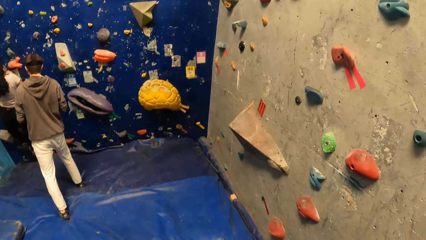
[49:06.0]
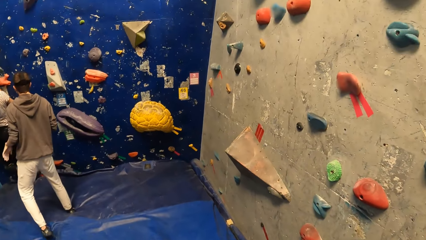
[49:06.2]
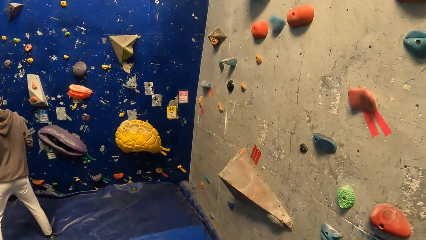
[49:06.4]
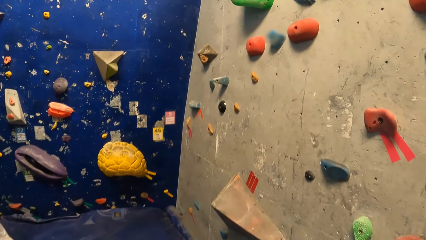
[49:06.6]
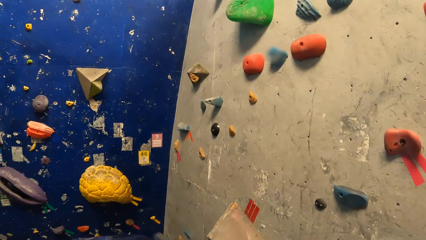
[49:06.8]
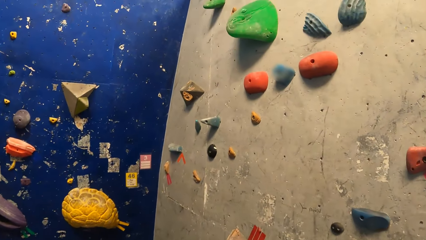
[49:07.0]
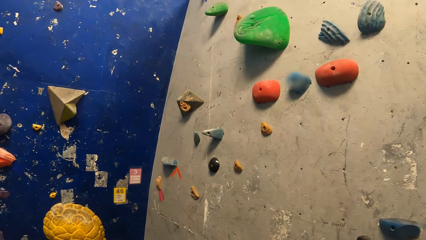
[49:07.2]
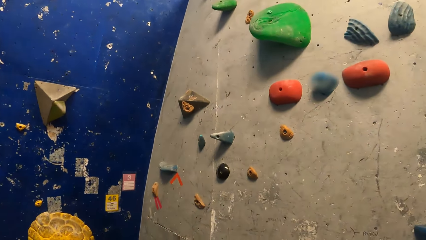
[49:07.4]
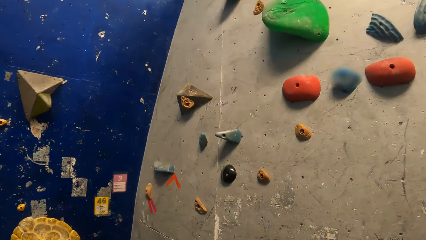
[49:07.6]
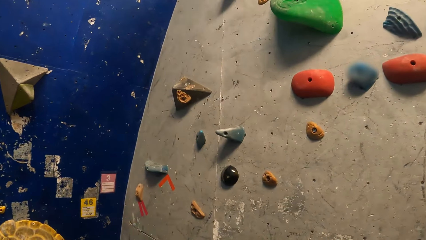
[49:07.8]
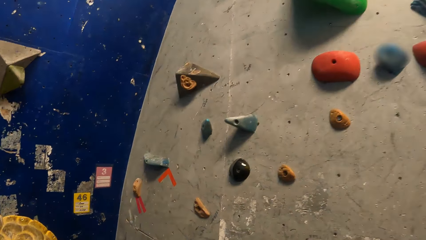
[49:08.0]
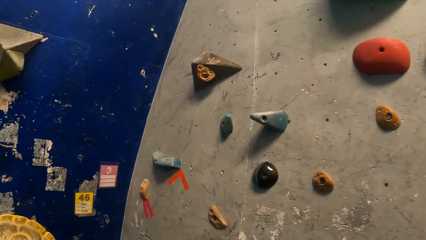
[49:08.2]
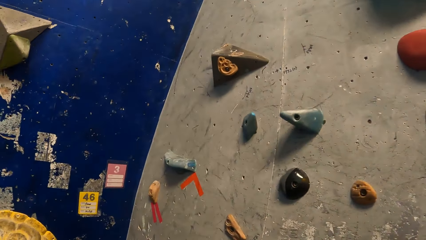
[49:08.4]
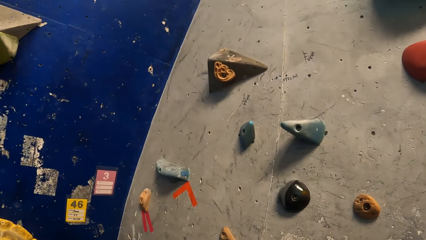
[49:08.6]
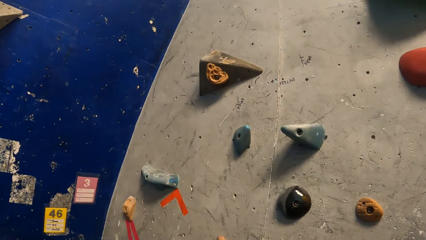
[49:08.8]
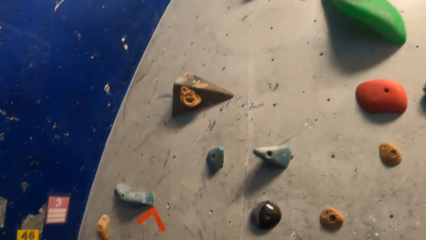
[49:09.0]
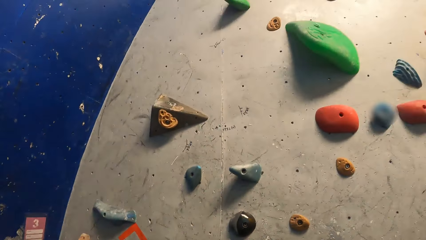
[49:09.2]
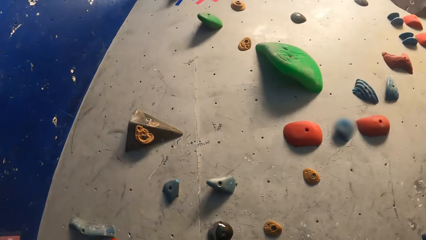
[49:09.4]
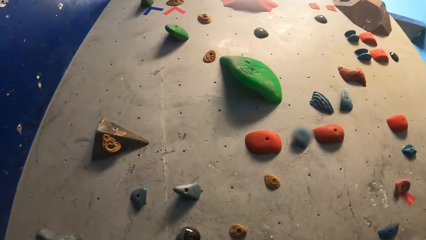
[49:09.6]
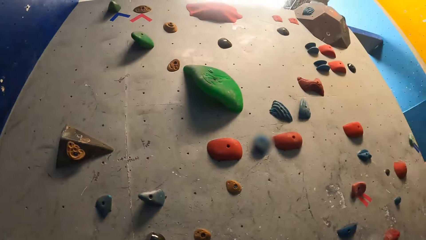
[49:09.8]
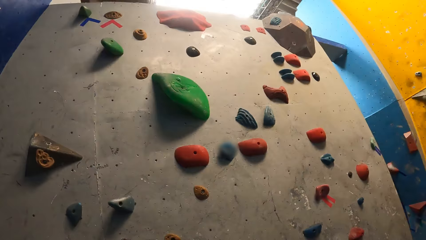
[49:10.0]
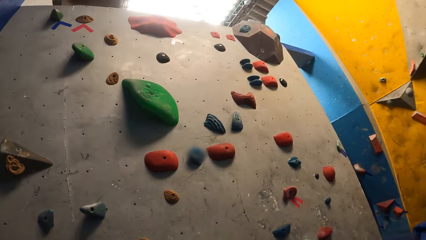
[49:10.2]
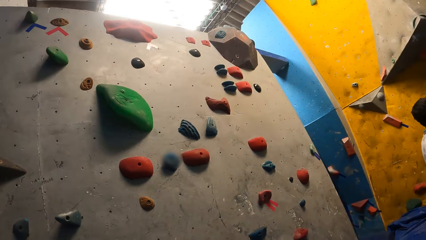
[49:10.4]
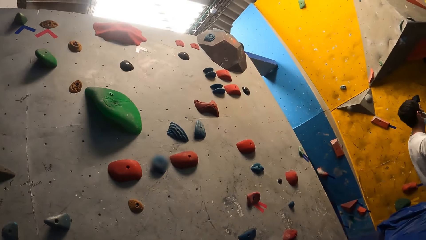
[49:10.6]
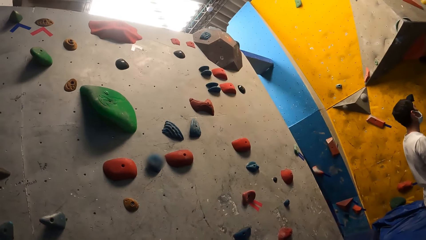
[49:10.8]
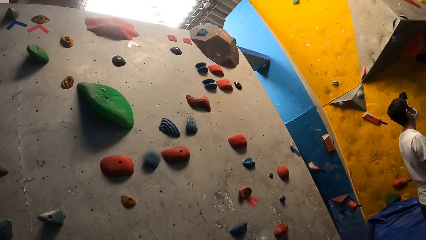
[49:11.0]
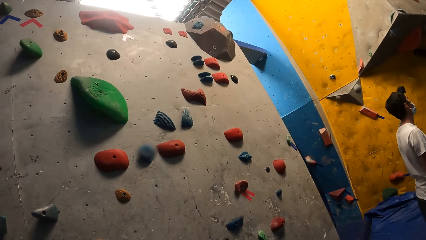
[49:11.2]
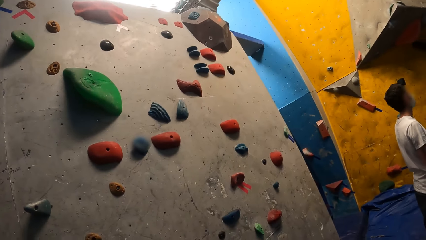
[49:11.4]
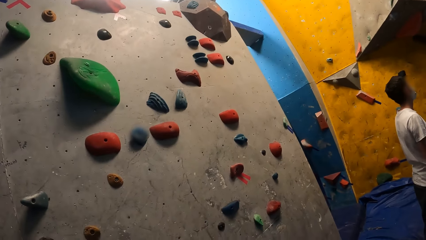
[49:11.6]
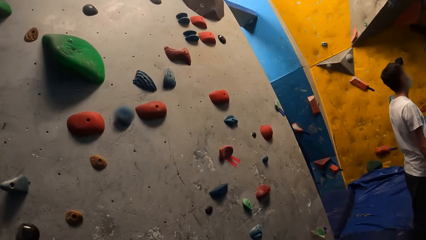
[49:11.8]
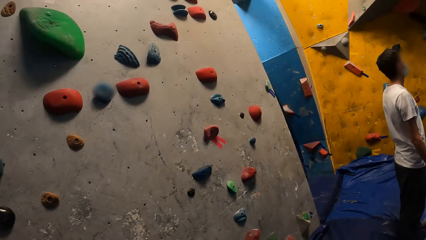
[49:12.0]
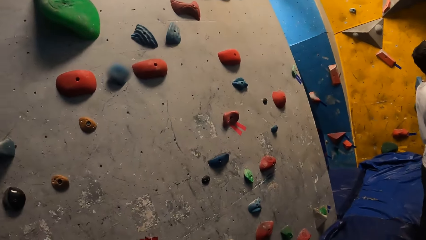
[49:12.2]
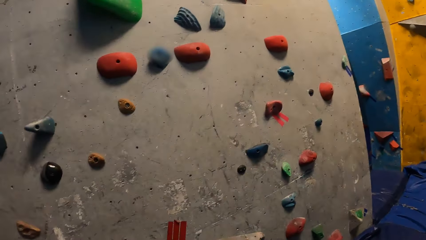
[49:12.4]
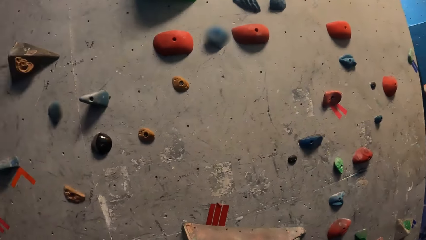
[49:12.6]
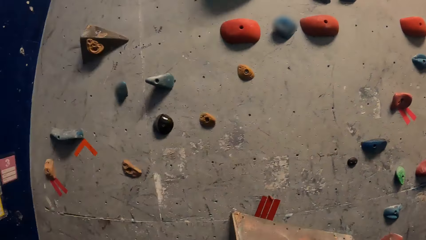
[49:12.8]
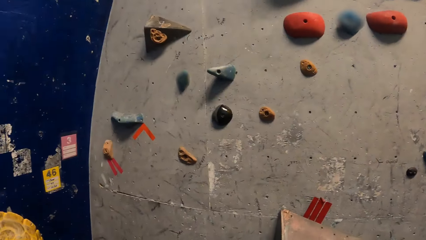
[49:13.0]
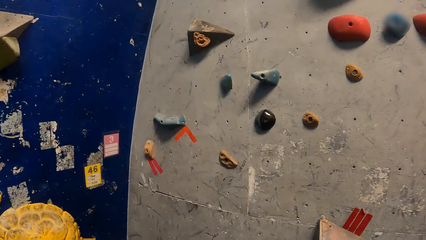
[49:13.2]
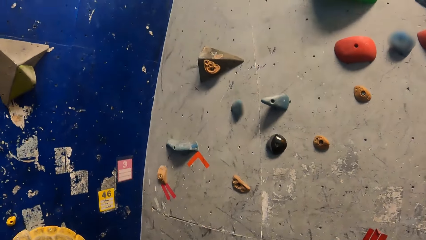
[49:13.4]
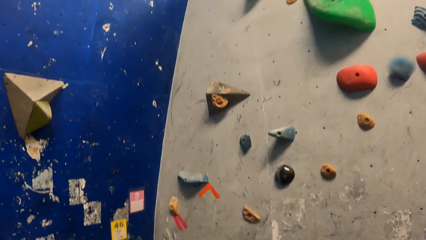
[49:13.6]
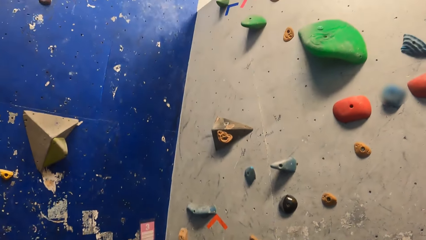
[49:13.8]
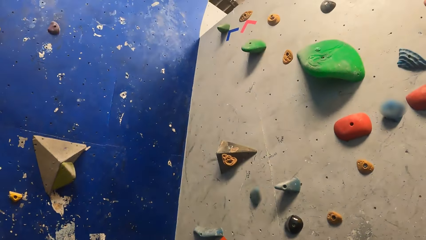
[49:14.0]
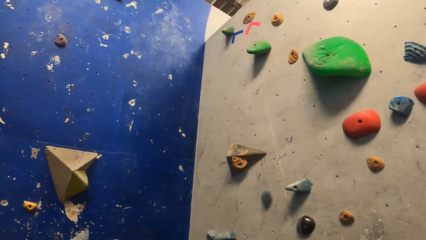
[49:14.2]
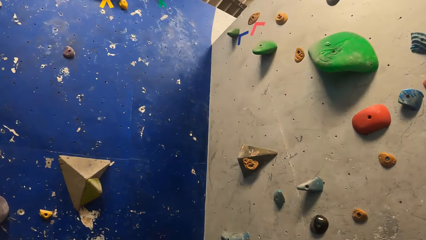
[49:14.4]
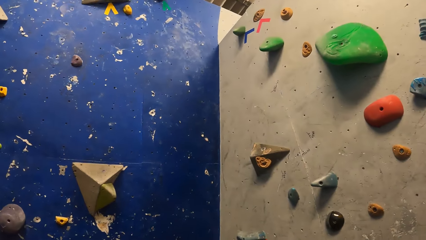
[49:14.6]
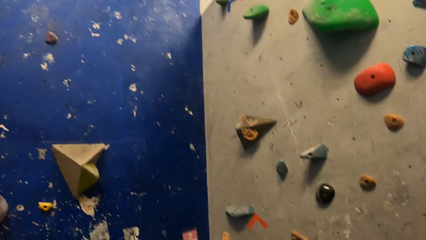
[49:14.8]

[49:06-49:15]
The camera wearer looks around.

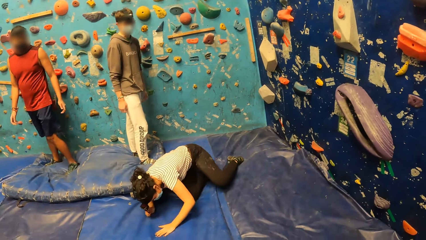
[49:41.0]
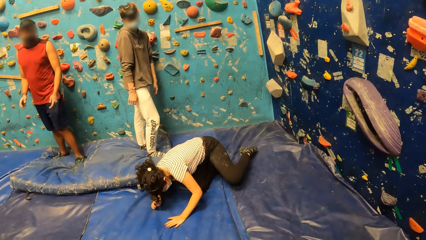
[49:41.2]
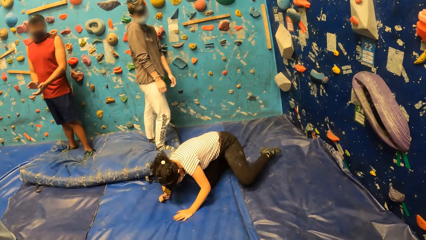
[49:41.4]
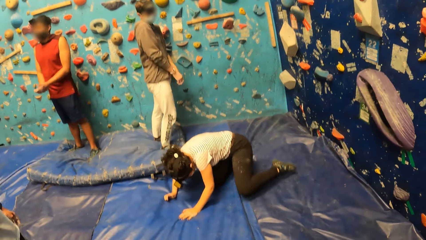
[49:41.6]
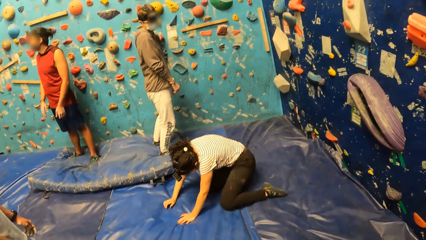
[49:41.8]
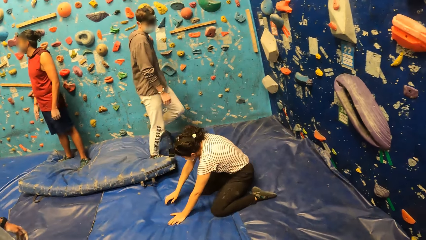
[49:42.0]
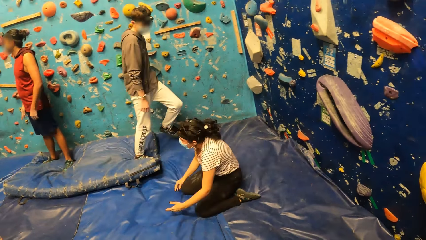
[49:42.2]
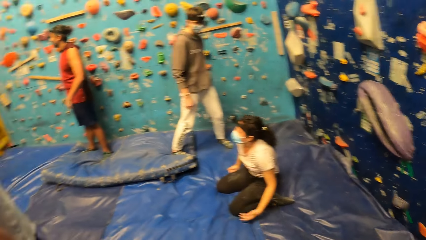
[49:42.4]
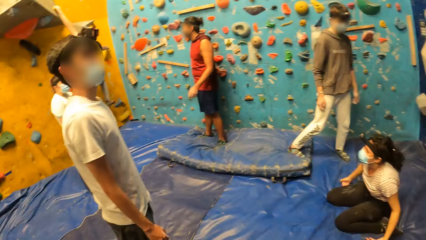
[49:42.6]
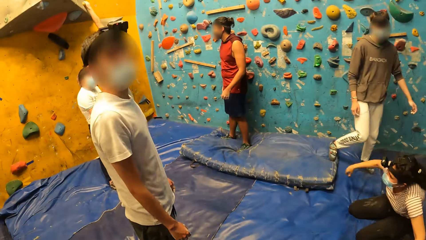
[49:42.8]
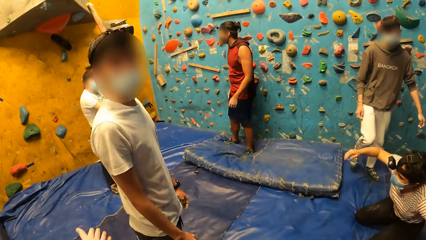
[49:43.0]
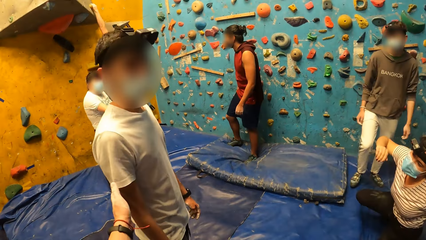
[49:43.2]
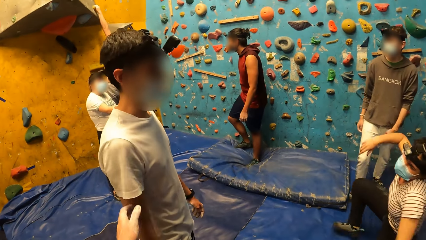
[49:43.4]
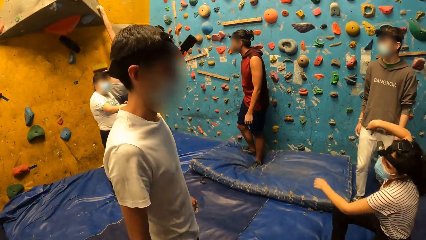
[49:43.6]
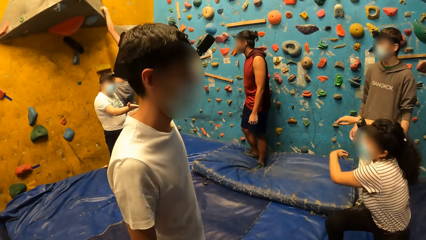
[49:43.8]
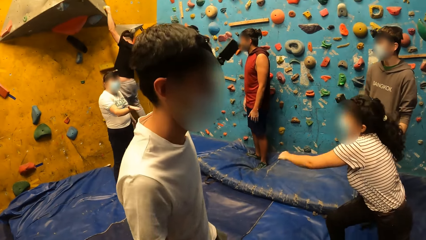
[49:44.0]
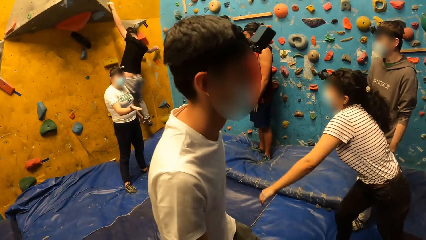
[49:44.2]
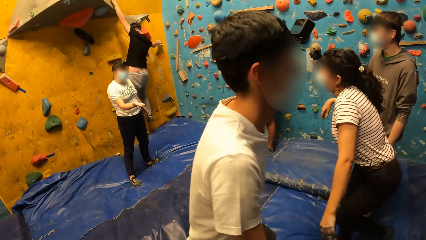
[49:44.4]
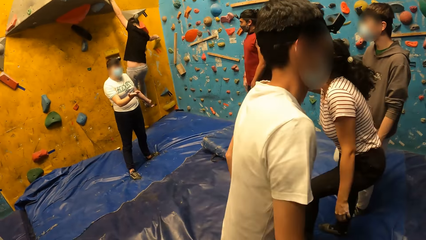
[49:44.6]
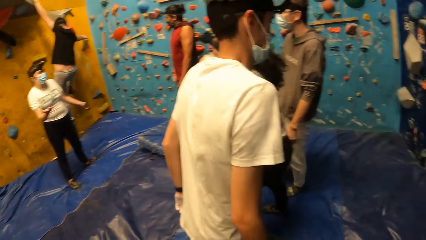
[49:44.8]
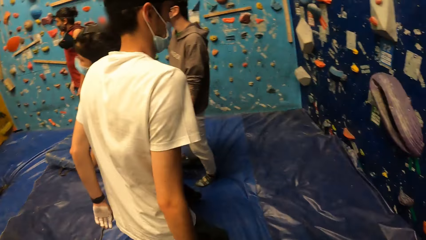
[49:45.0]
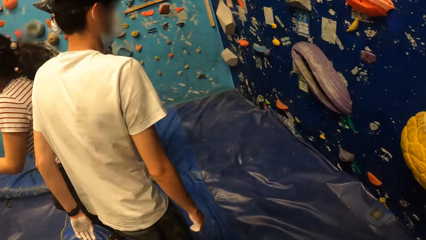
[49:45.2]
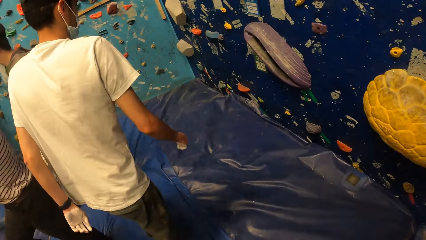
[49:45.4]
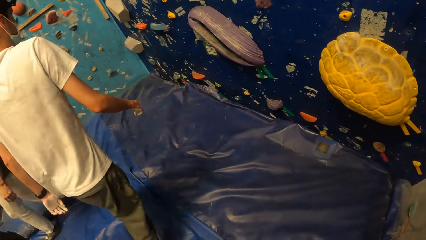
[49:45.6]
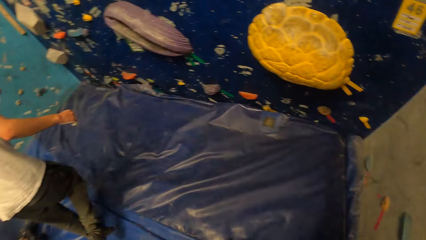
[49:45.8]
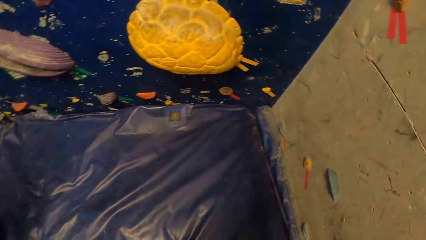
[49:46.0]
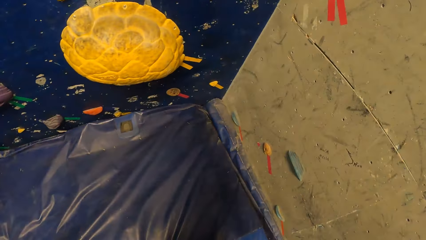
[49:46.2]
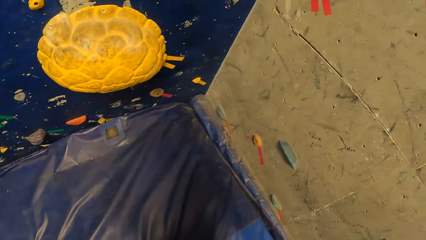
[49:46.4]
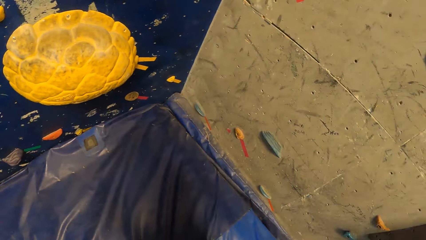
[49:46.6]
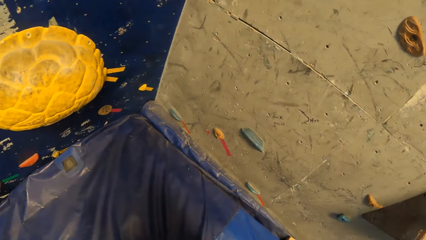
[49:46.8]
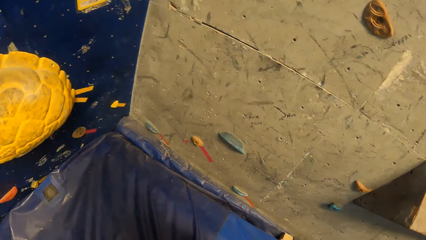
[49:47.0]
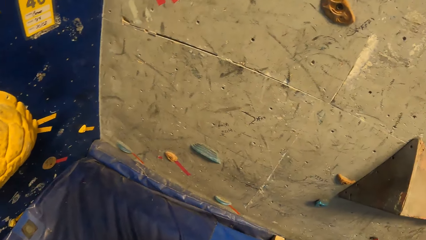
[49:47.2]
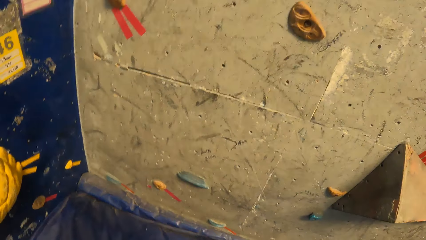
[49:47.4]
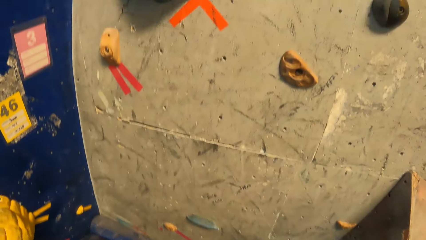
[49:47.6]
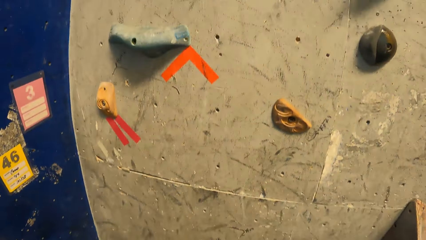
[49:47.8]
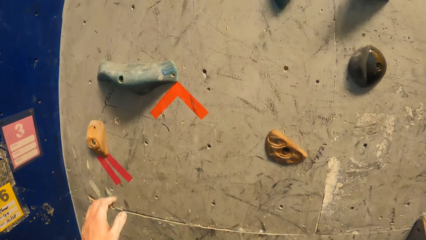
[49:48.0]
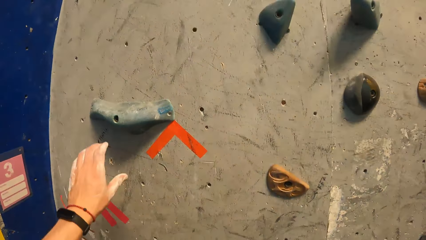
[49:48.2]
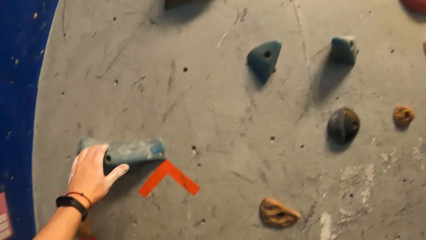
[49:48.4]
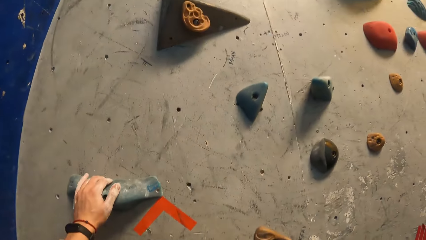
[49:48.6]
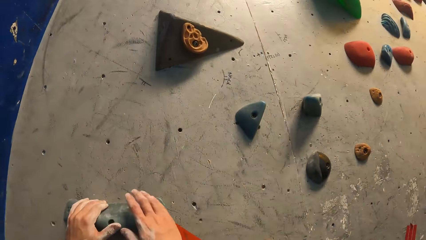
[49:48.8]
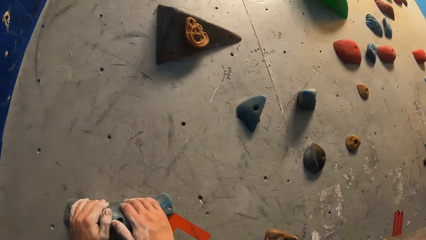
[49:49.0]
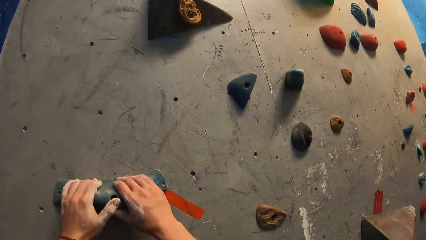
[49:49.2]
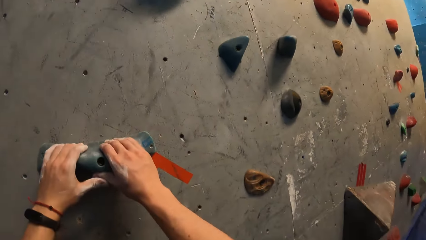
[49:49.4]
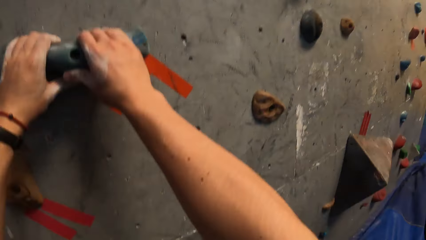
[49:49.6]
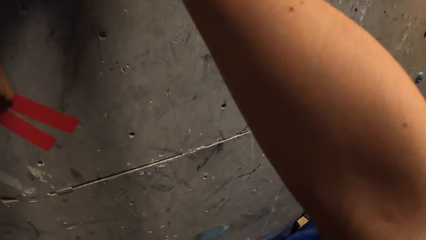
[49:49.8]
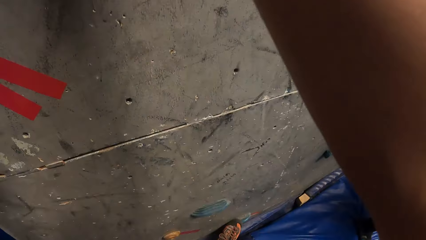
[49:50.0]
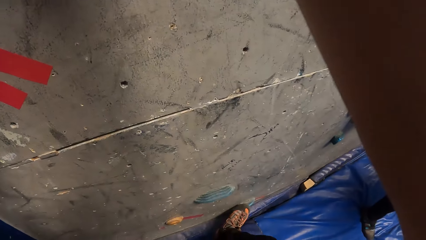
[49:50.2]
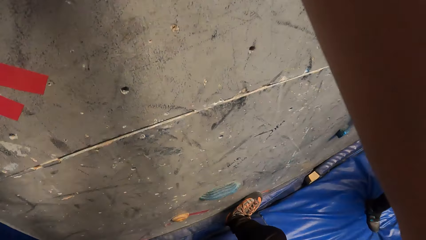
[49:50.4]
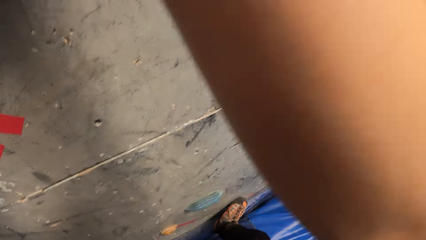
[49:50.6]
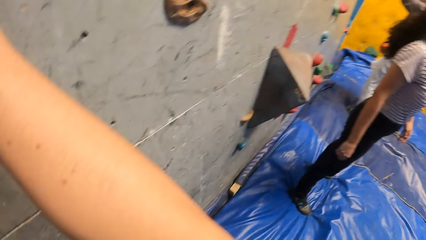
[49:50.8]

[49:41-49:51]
The camera wearer looks around. They tap a man on his right arm with their left hand. They look around again. They place their left hand on a climbing hold, place their right hand on a climbing hold, and climb the bouldering wall with both hands.
